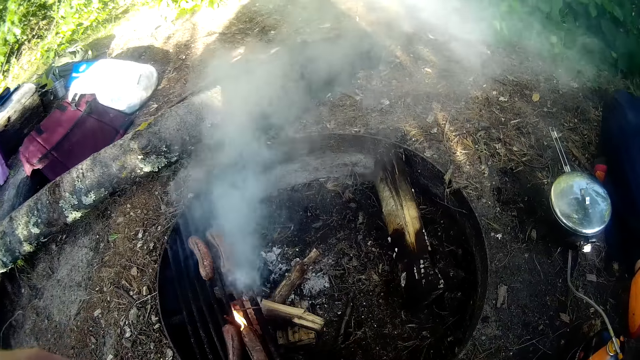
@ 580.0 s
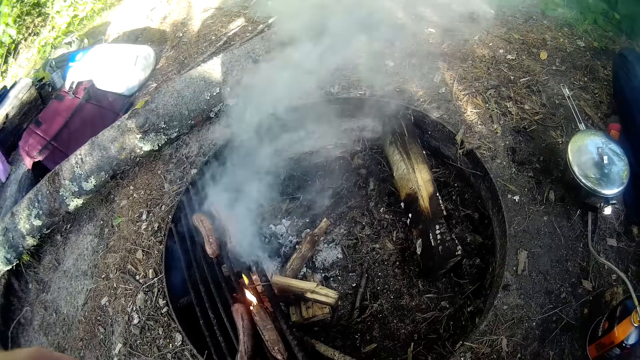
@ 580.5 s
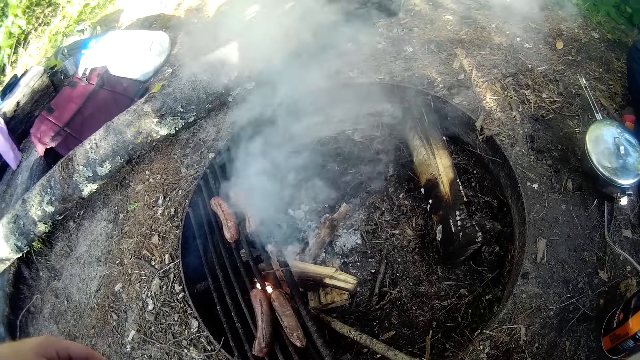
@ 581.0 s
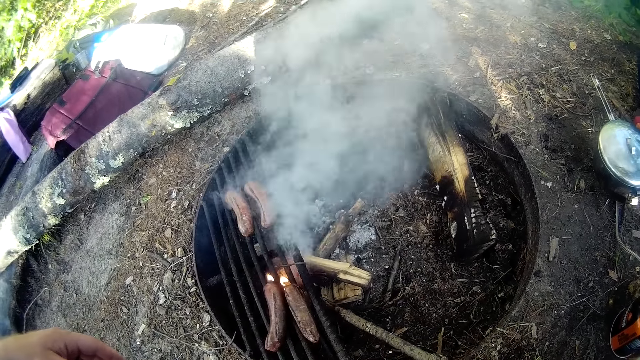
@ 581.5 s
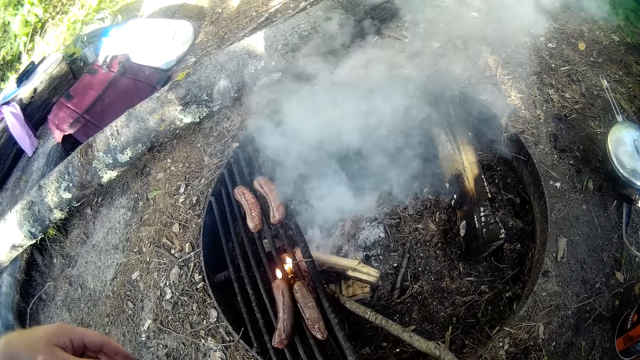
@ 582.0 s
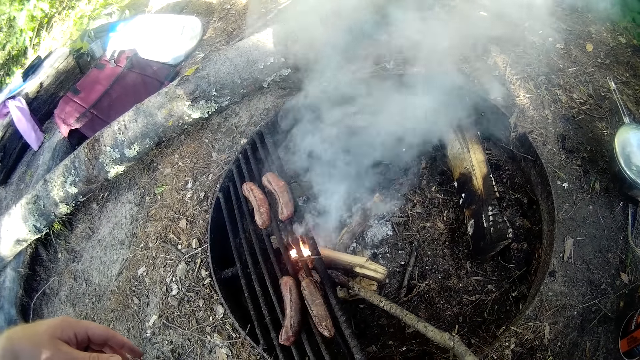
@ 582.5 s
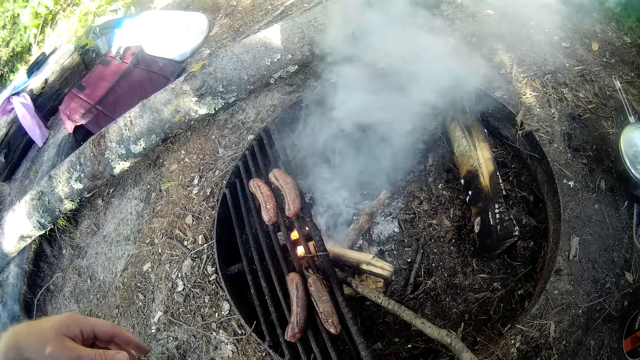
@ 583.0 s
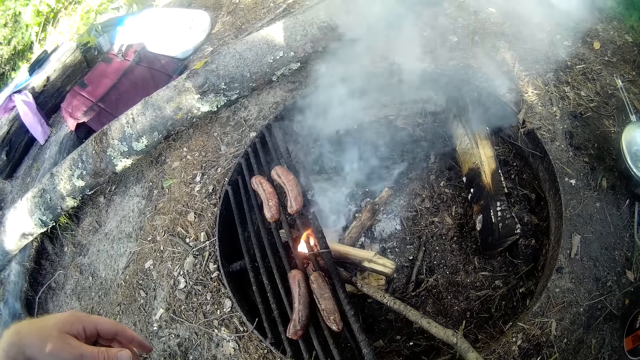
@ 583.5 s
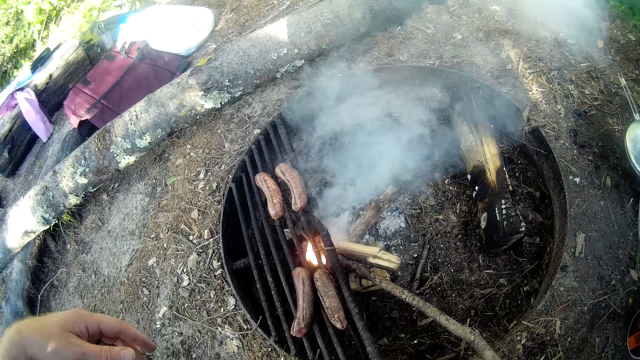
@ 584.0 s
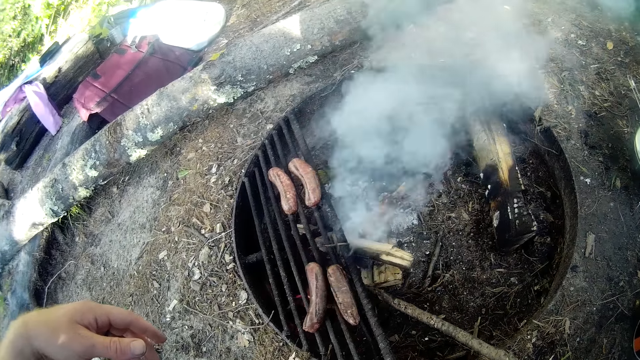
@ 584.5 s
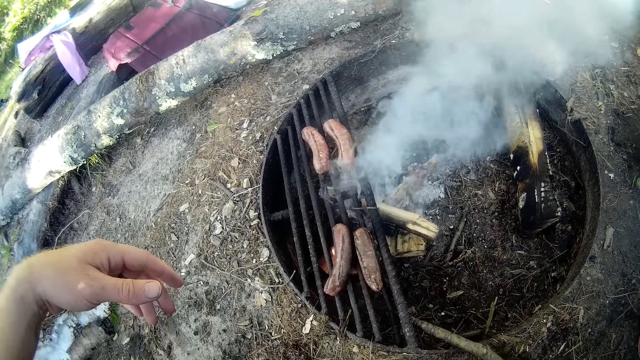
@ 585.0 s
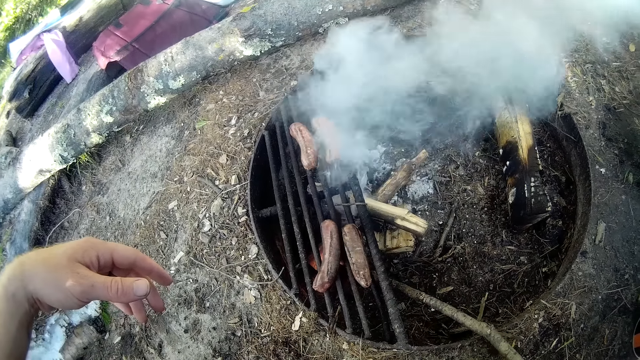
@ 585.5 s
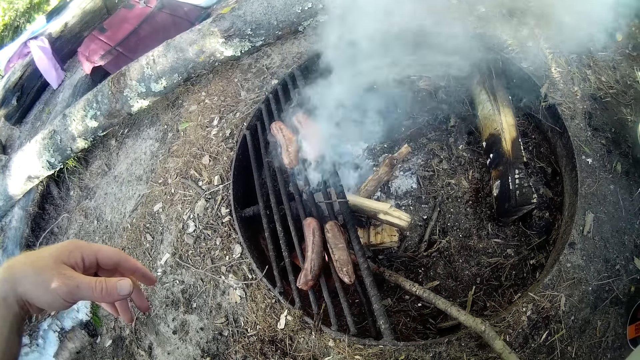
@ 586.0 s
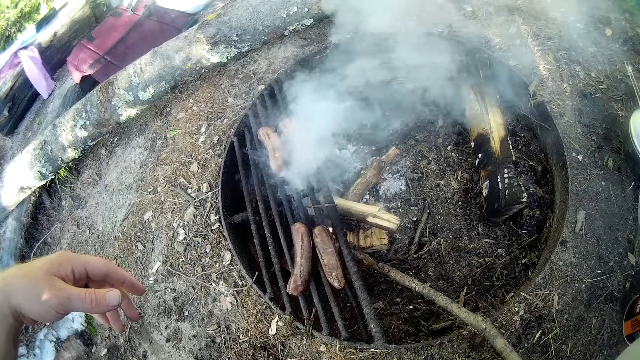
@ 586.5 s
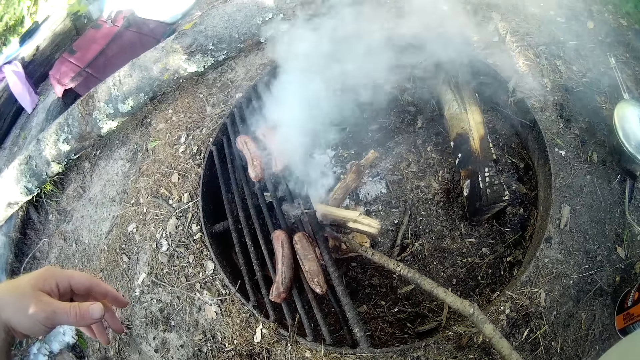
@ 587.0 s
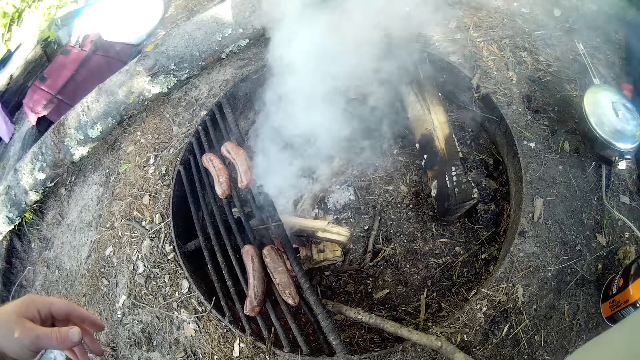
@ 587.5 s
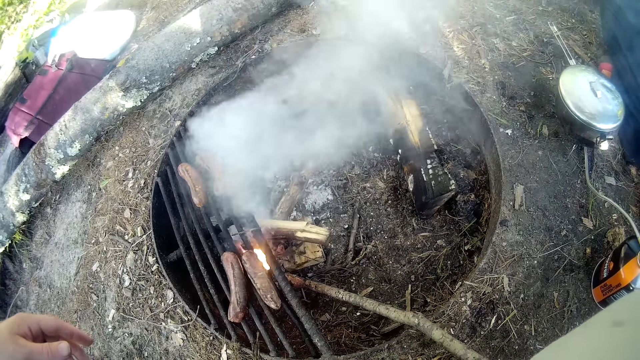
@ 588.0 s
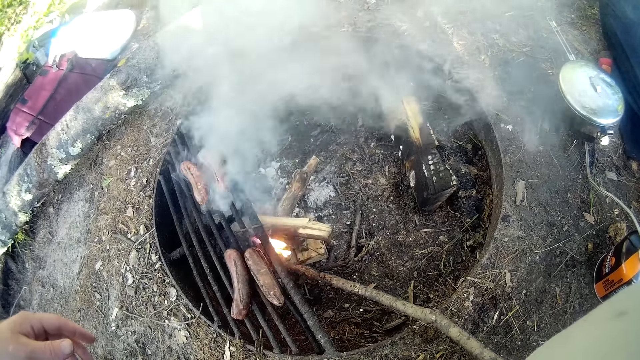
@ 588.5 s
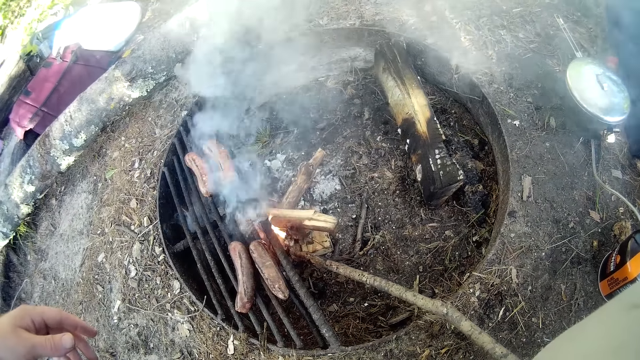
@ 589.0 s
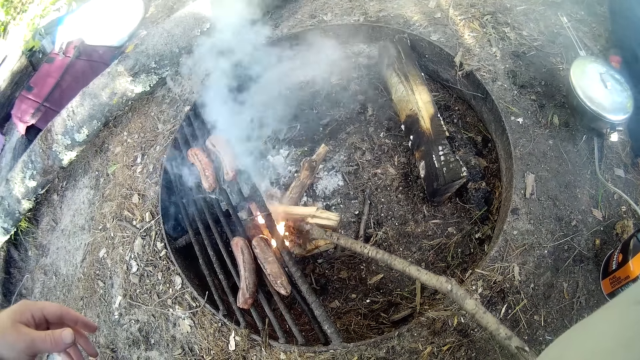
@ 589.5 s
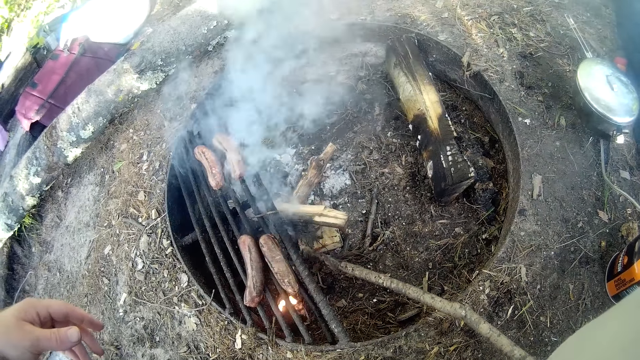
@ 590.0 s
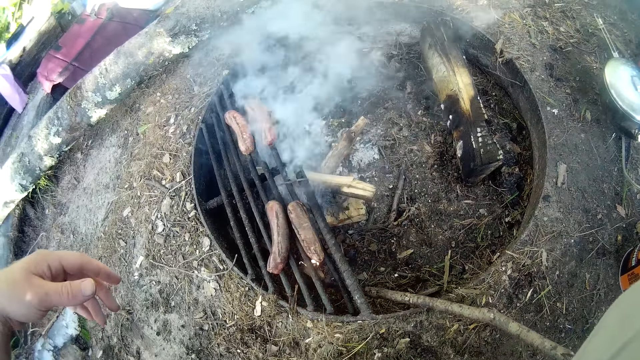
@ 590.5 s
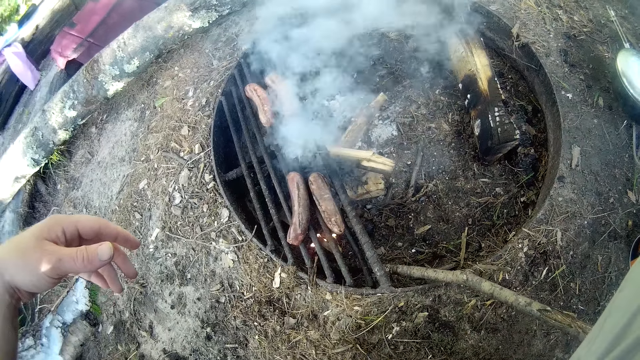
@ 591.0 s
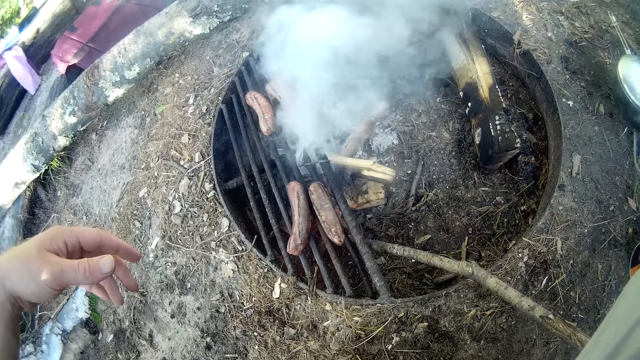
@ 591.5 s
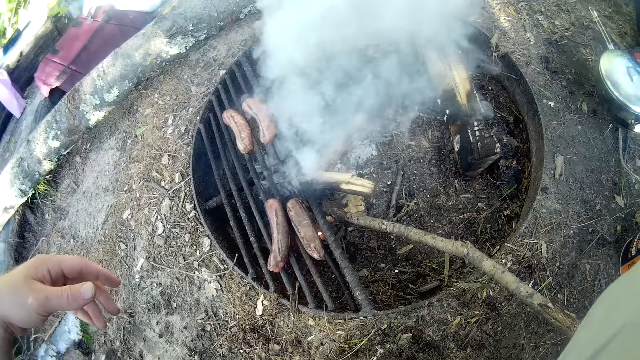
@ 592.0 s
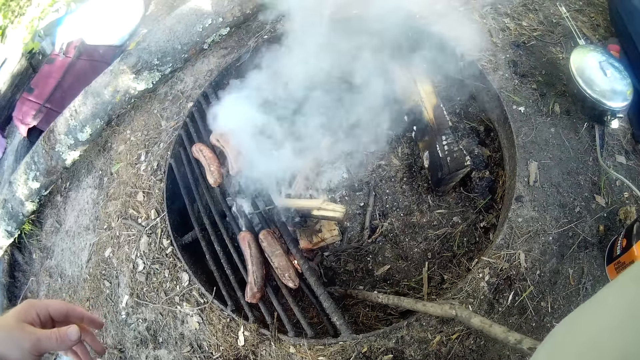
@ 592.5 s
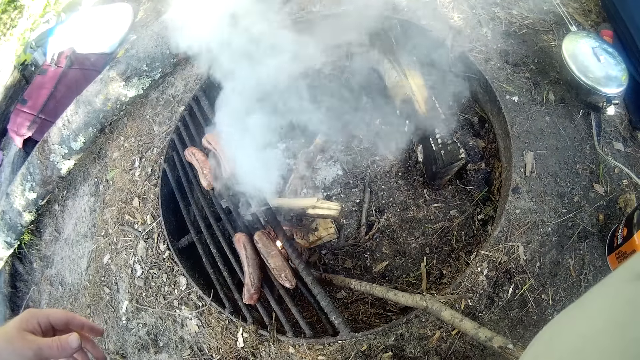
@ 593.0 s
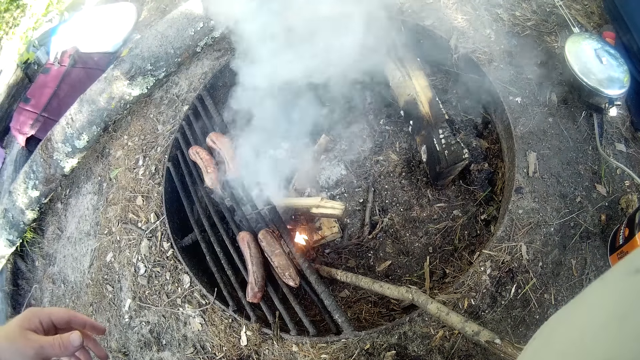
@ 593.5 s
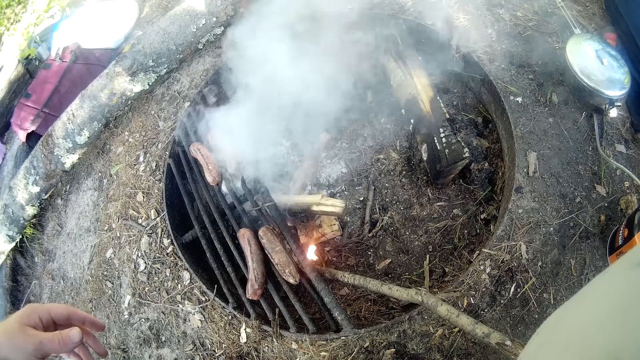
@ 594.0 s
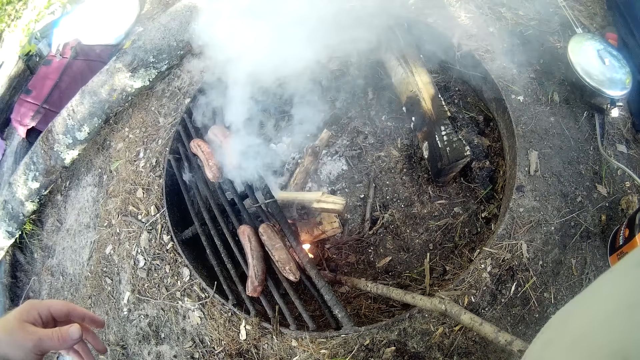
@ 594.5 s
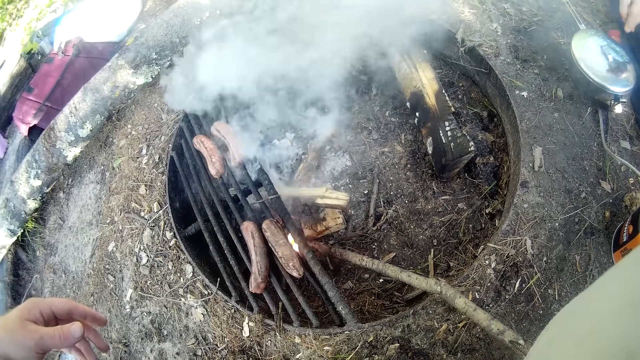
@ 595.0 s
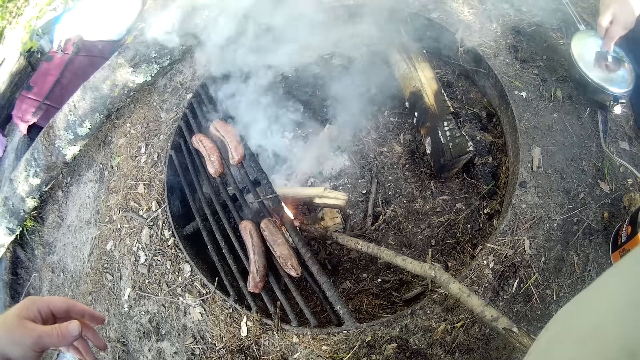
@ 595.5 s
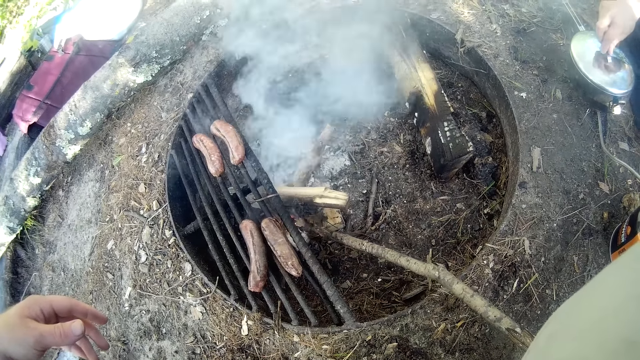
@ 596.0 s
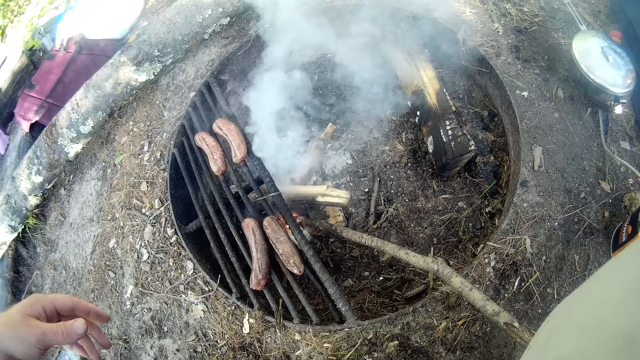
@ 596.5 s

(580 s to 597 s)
The camera wearer puts the stick on the fire. They move pieces of firewood with the stick. They move something burning. A person holds a lid.

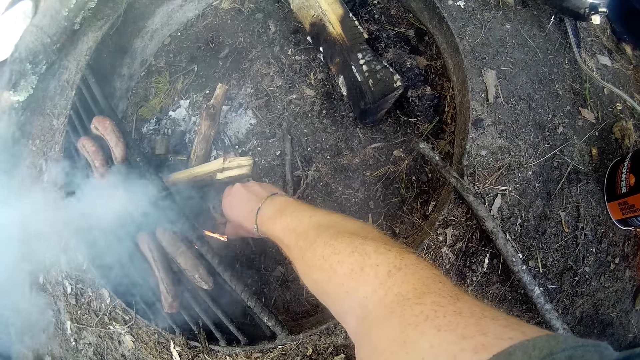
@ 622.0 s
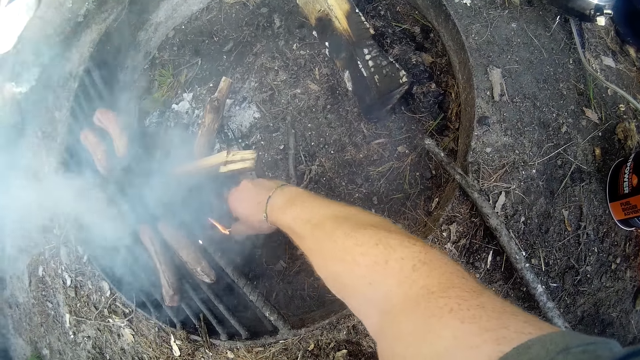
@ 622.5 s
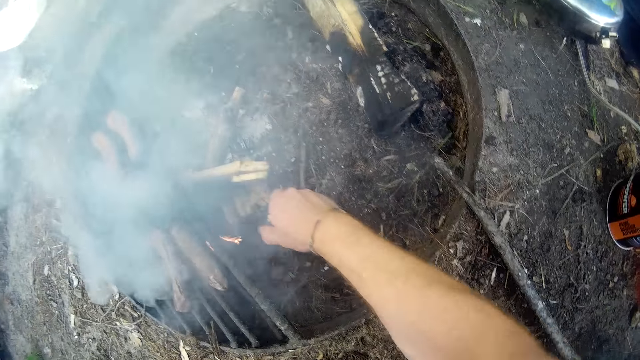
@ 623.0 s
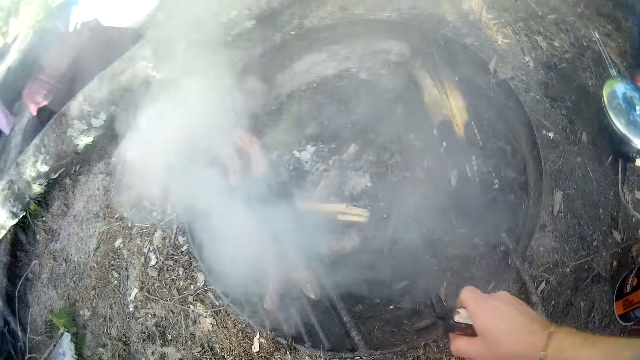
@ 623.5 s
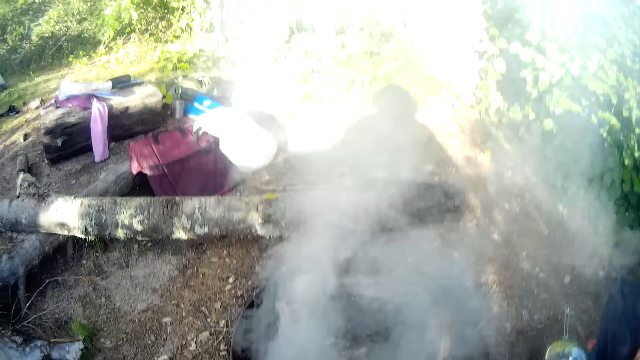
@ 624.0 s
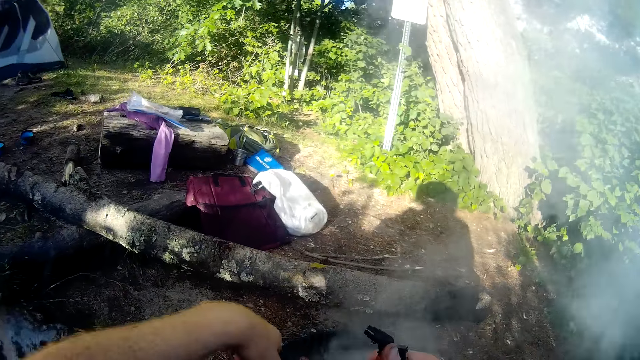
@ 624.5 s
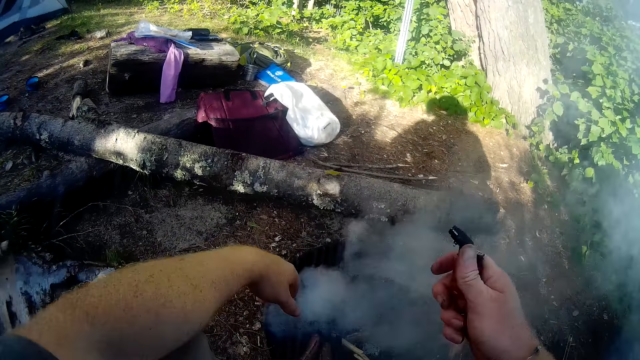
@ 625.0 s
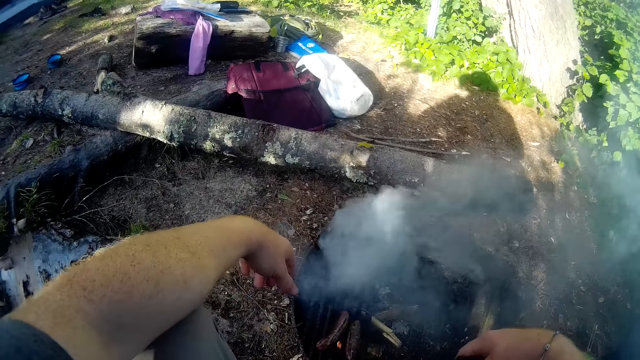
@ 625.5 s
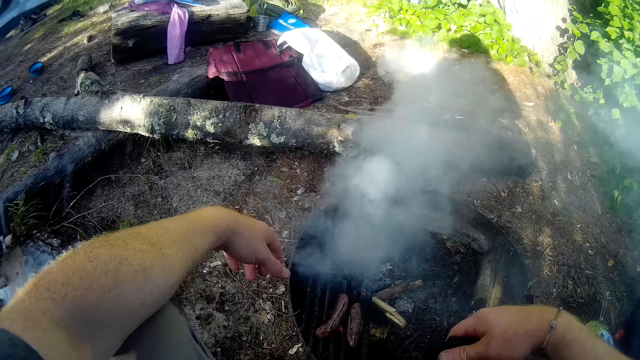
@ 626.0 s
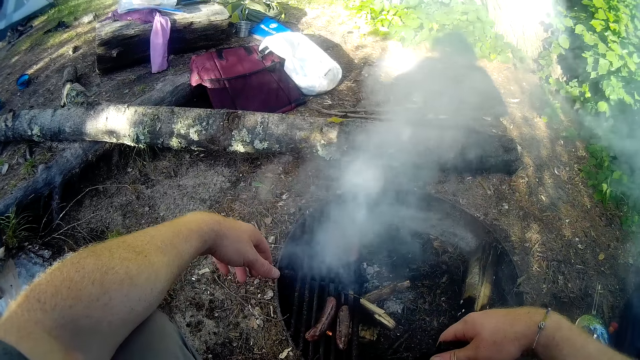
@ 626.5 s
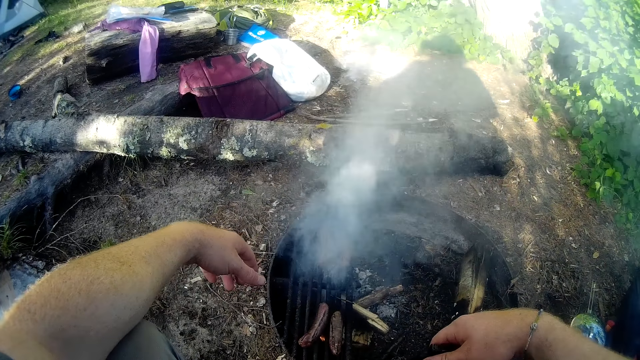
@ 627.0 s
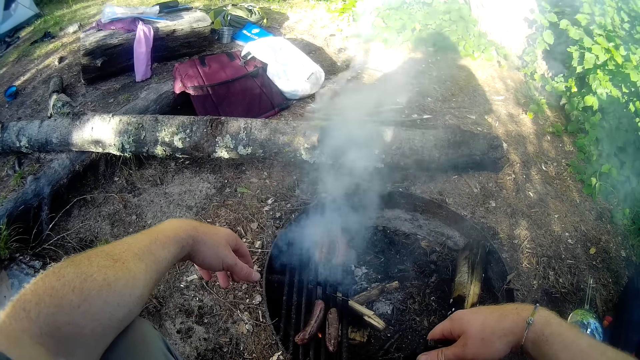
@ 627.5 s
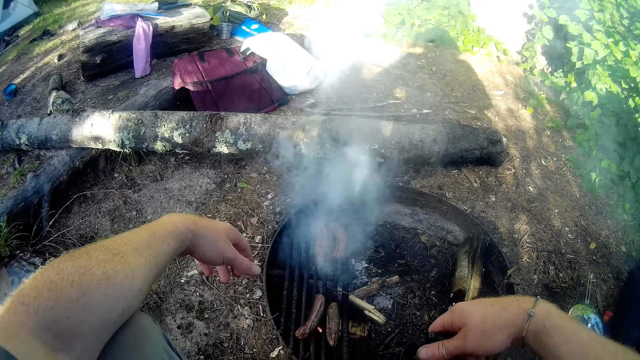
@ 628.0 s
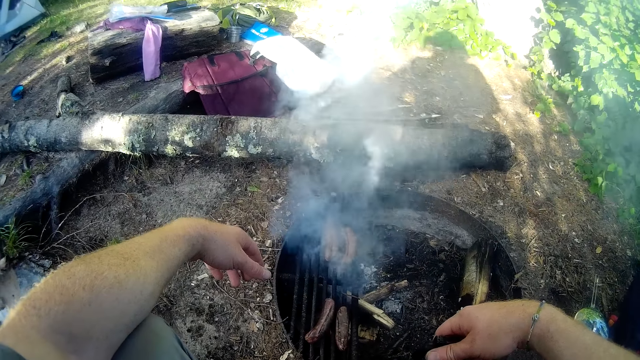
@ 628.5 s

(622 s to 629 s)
The camera wearer looks around.
